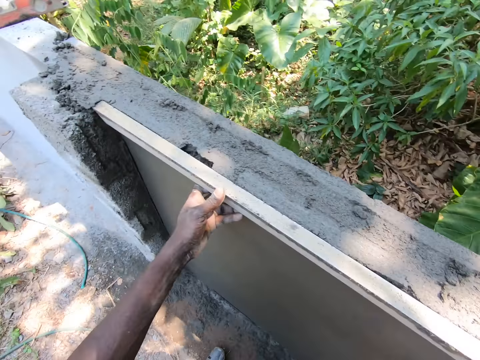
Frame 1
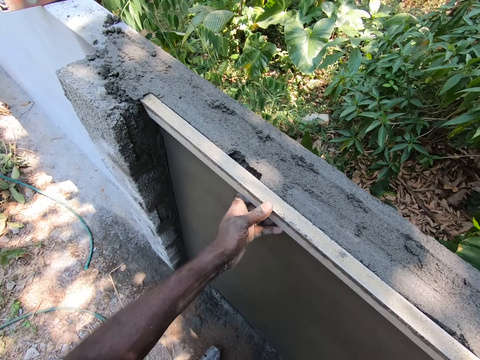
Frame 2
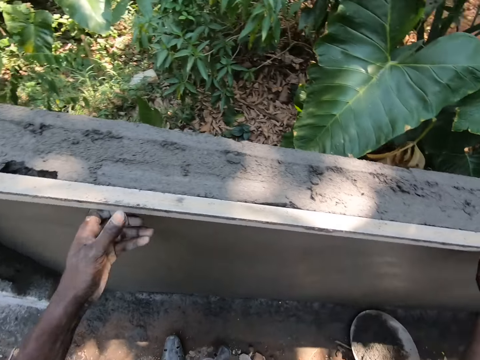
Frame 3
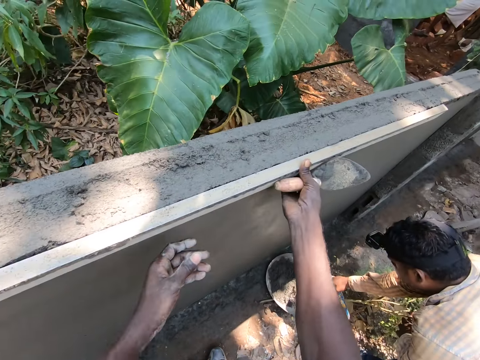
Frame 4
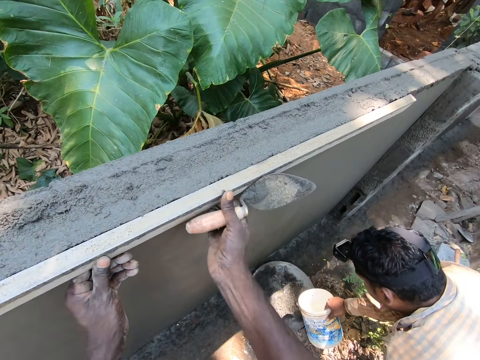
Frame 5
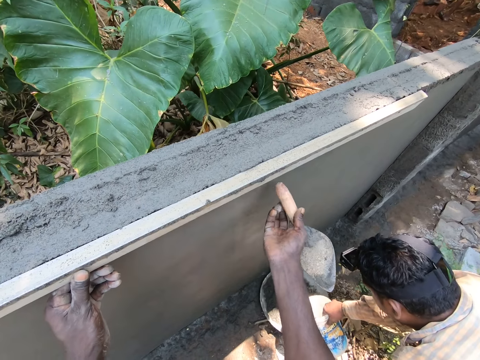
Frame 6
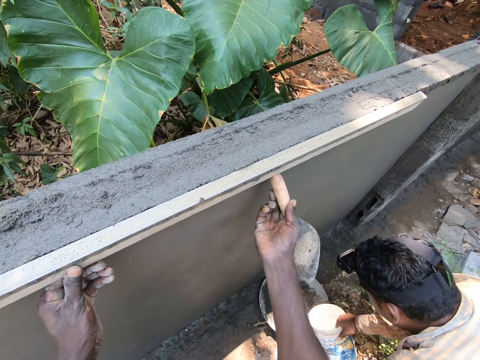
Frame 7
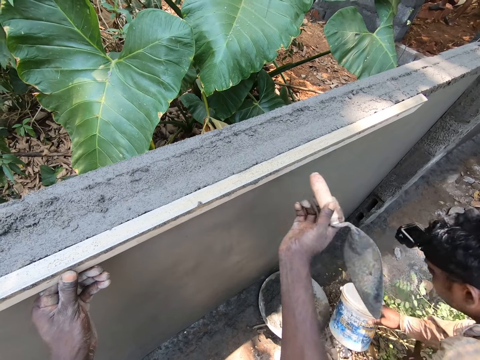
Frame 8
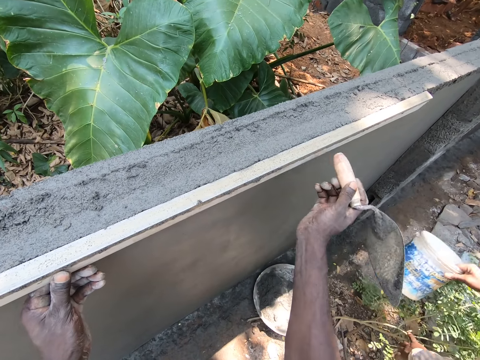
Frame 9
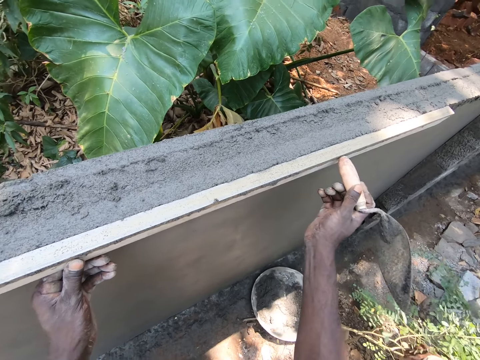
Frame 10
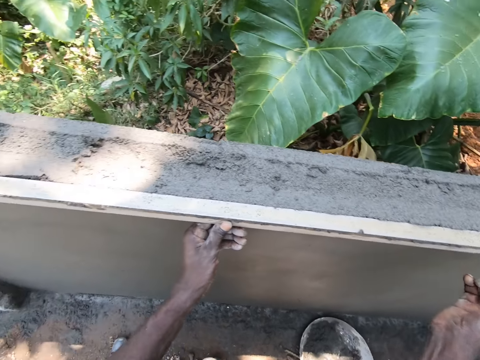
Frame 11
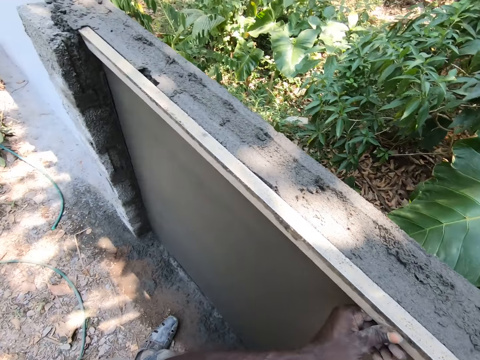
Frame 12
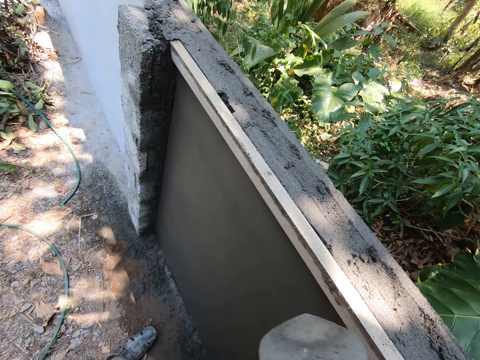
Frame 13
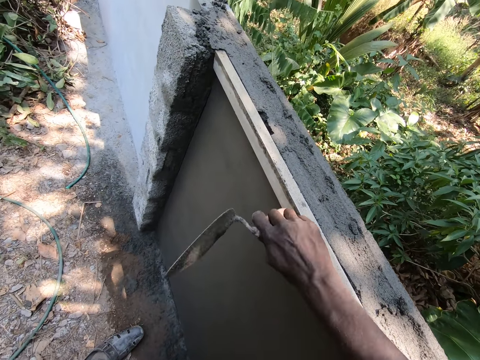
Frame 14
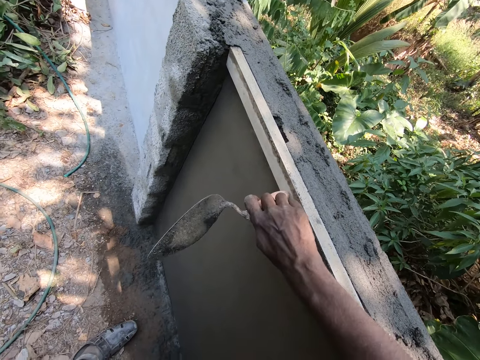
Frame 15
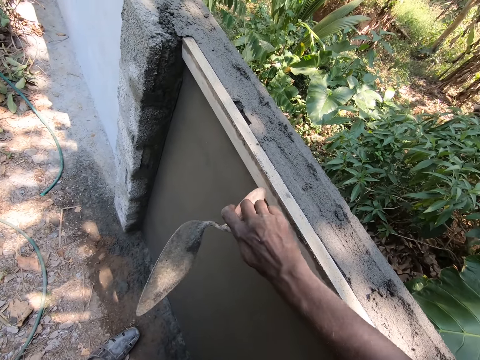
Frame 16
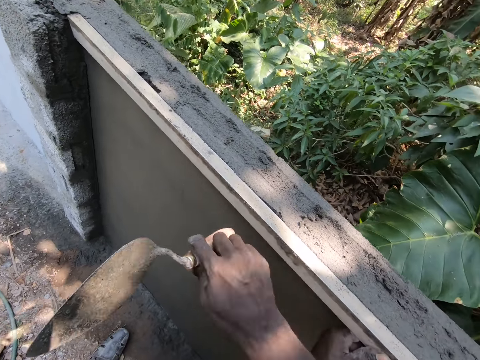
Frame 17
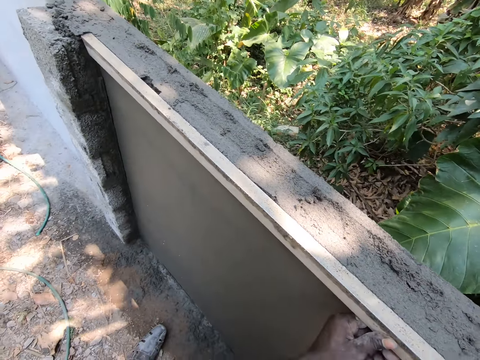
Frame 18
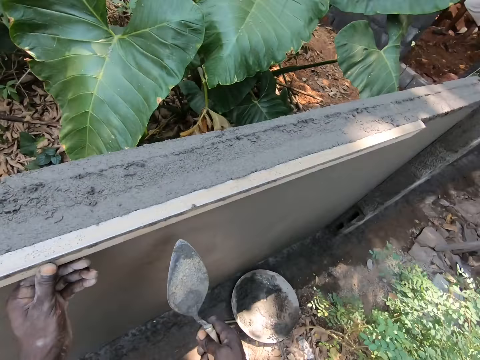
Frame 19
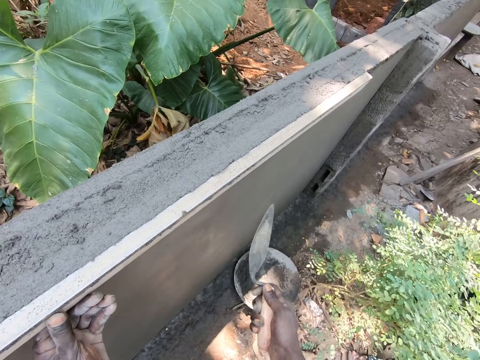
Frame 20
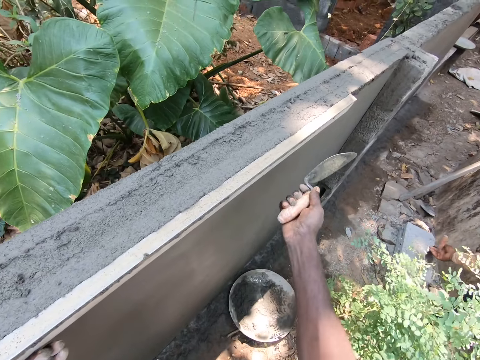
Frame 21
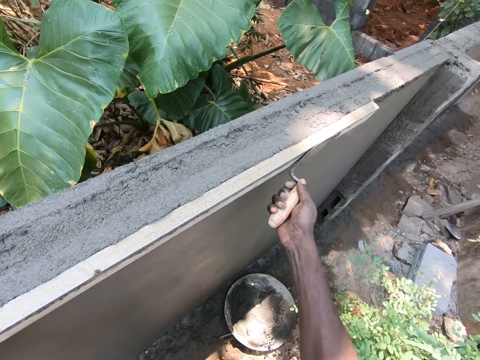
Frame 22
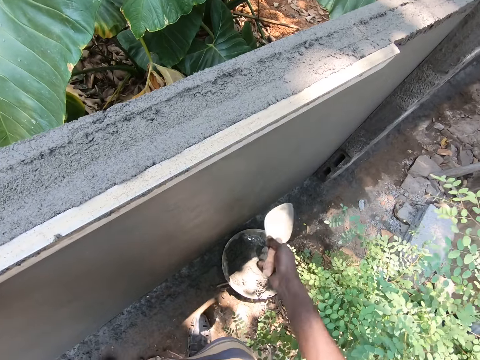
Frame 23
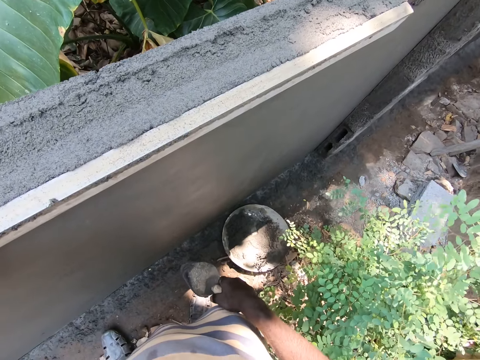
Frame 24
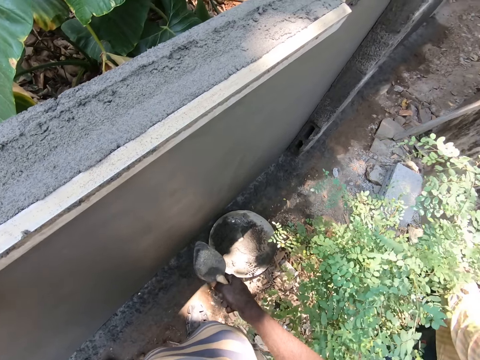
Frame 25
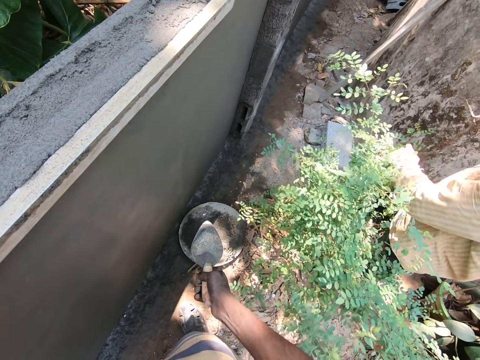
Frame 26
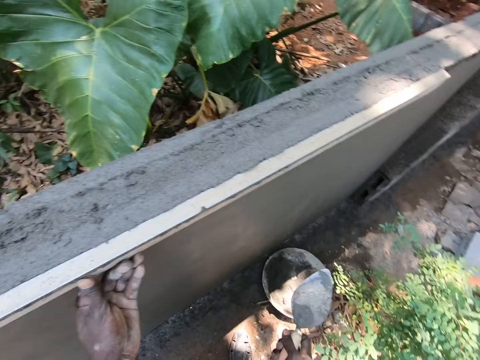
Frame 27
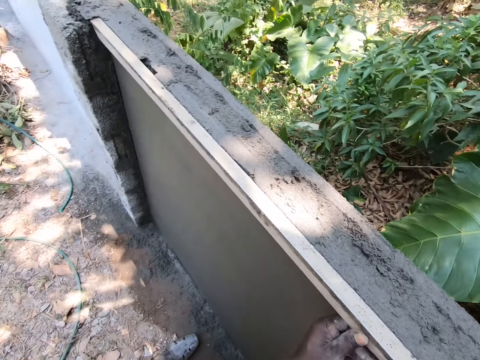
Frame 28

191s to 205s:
The camera wearer knocks wood. They adjust the metal bar on the wall with the trowel. They look around the compound or wall.

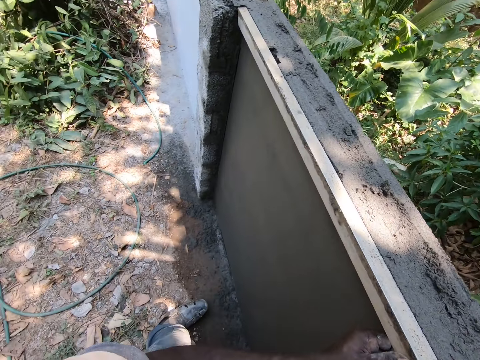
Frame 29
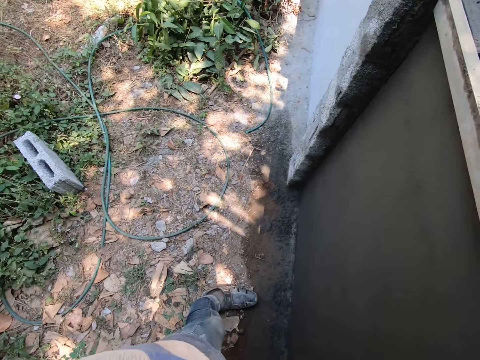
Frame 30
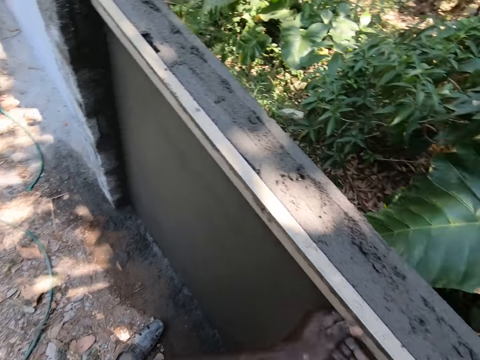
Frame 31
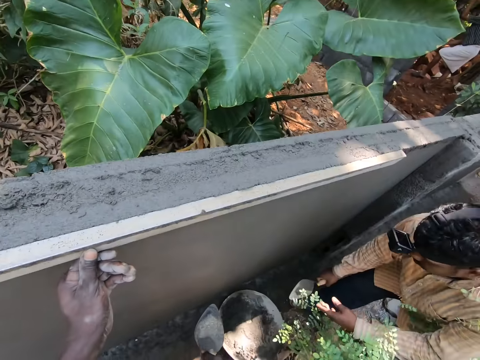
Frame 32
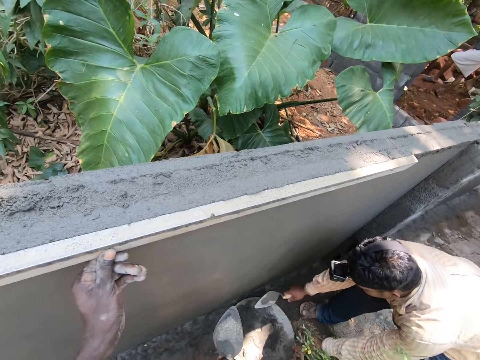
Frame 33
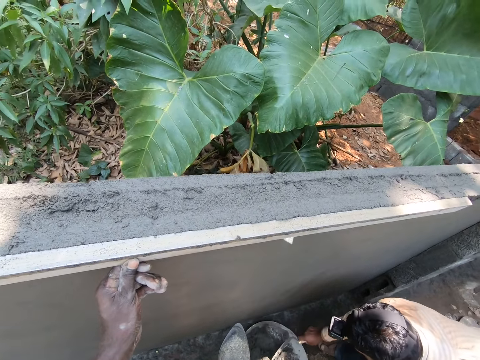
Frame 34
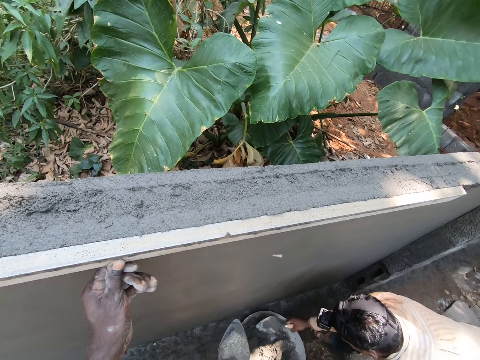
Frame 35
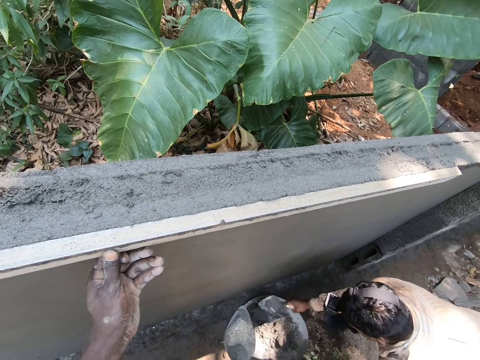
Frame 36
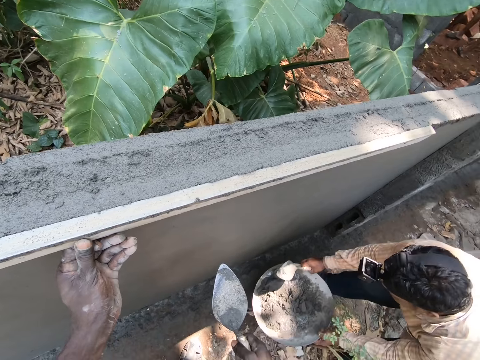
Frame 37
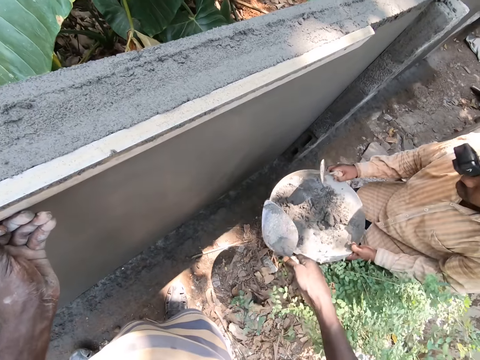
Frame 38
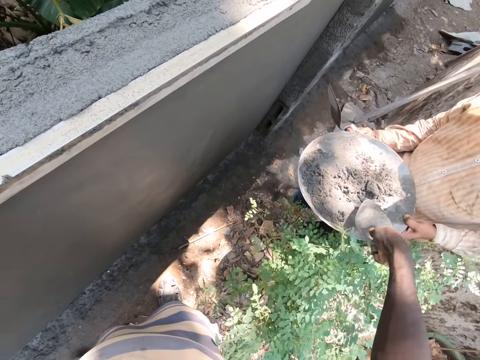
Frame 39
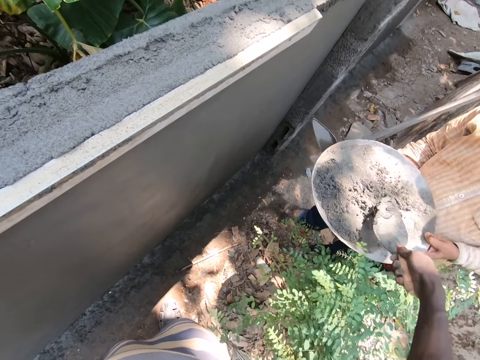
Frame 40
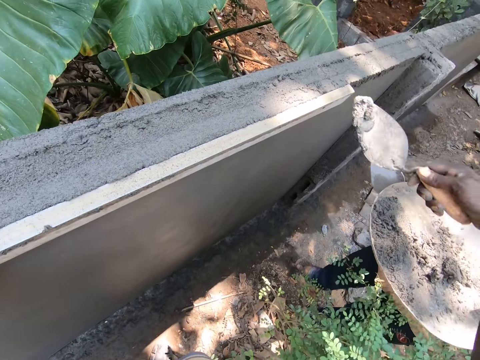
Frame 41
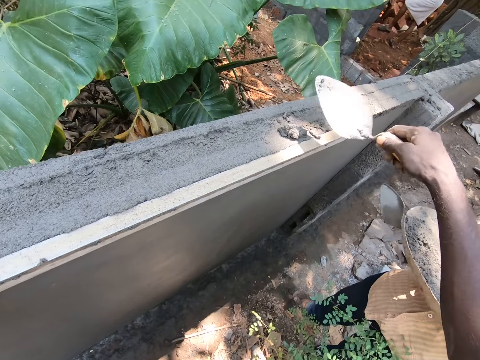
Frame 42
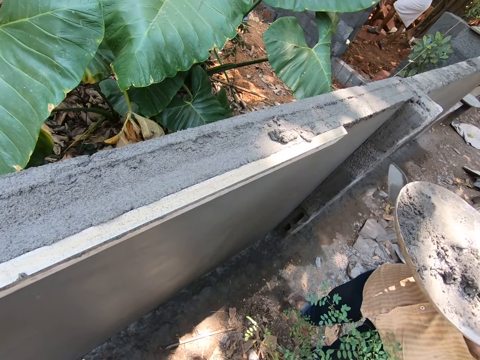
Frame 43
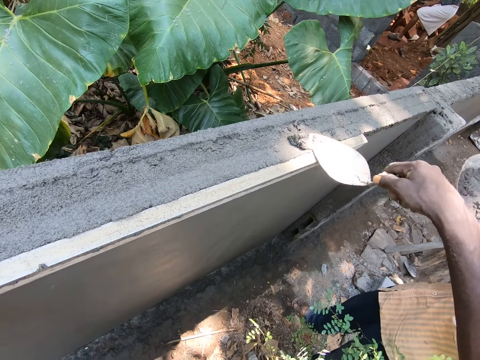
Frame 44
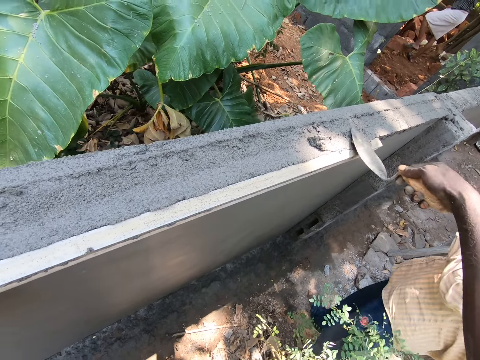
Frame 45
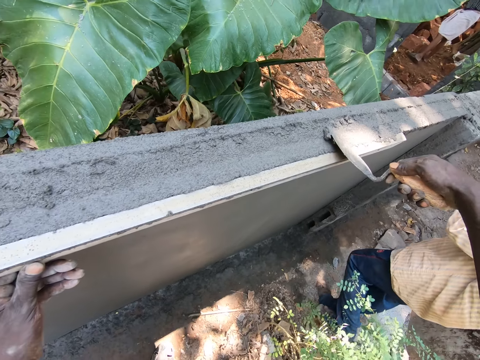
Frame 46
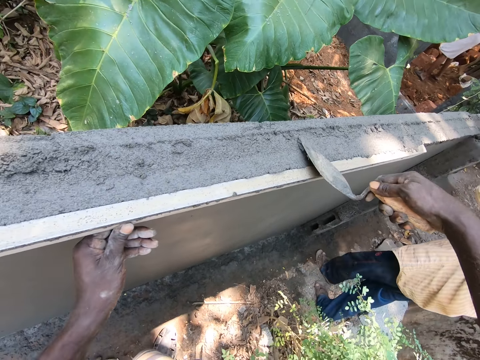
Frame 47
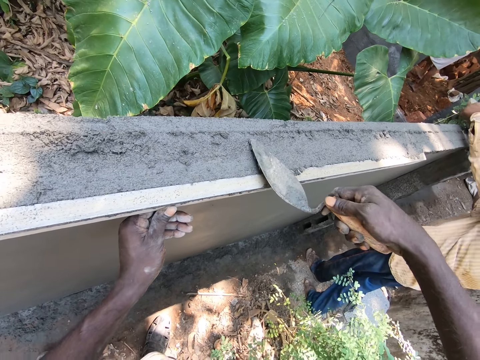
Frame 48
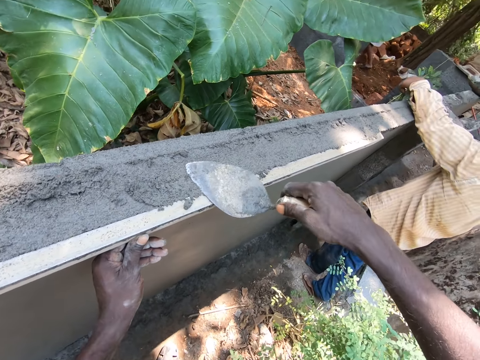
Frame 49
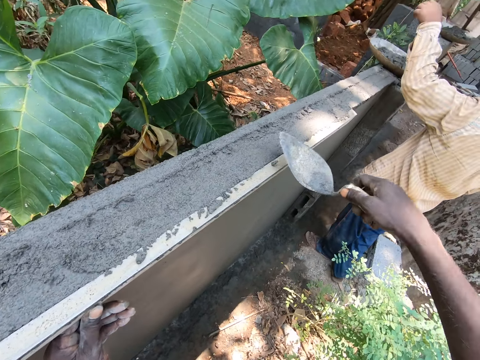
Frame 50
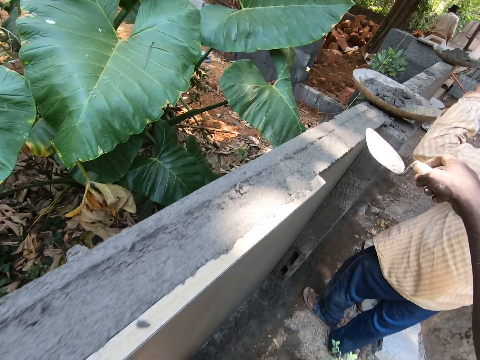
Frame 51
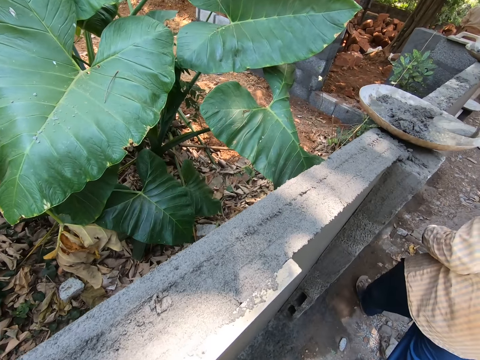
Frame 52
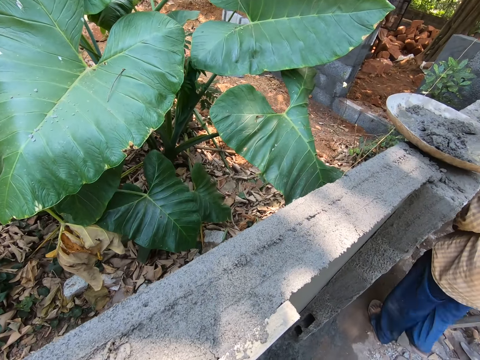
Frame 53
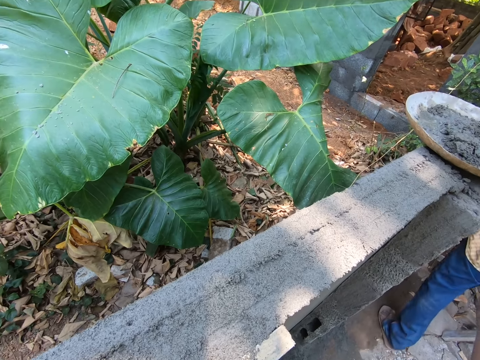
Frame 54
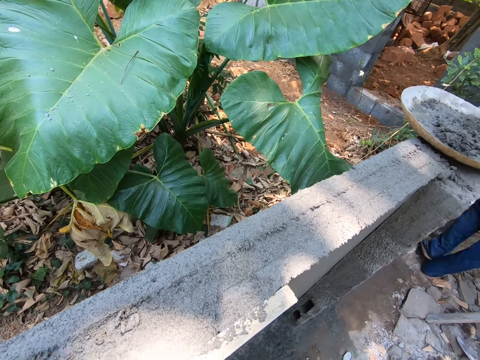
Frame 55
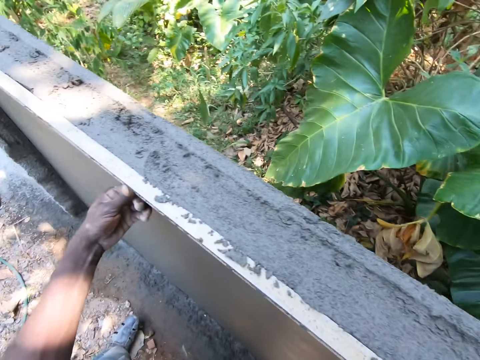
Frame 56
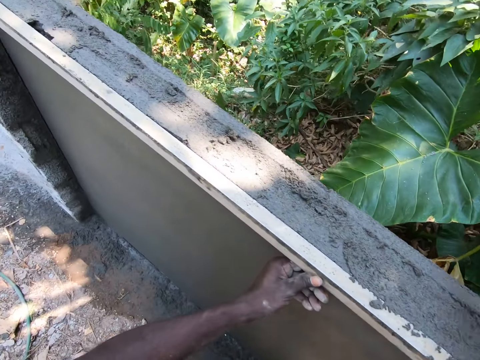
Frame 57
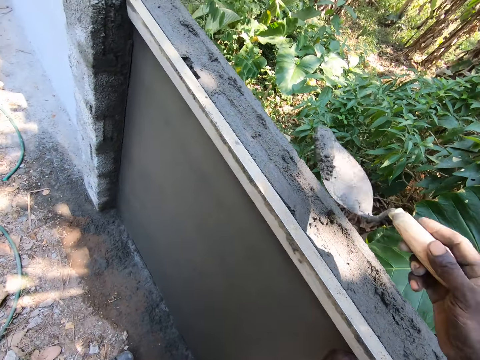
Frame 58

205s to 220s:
The camera wearer spits on the ground. They converse with a man. The man lifts a tray or cement basin with mortar. The camera wearer picks the mortar or cement from the tray with the trowel. They place the mortar on the wall. The man walks around the construction site. The camera wearer plasters the wall with the trowel. The man places the cement basin on the wall. The camera wearer spreads the cement on the wall. The man walks around the construction site. The camera wearer picks the mortar from the tray with the trowel.
